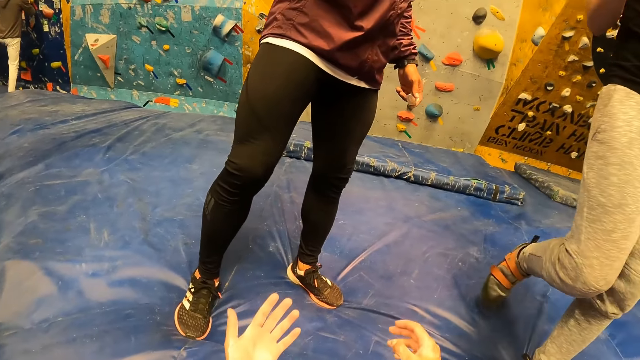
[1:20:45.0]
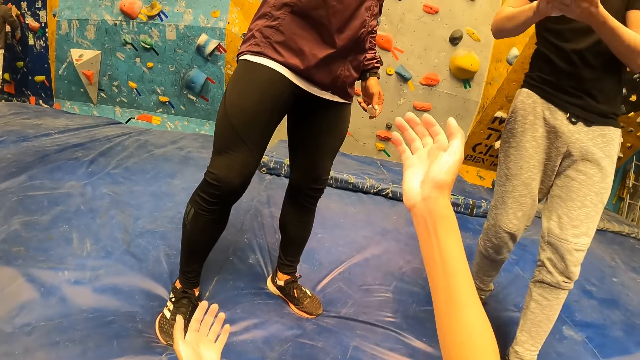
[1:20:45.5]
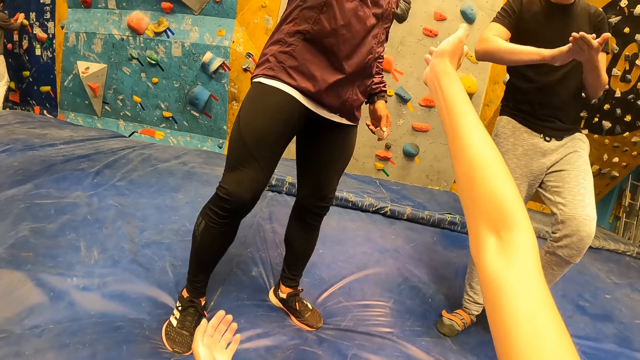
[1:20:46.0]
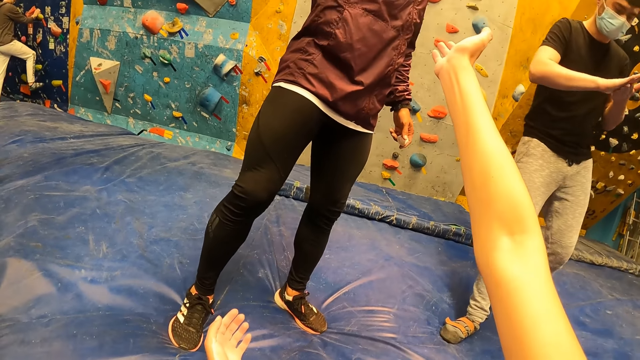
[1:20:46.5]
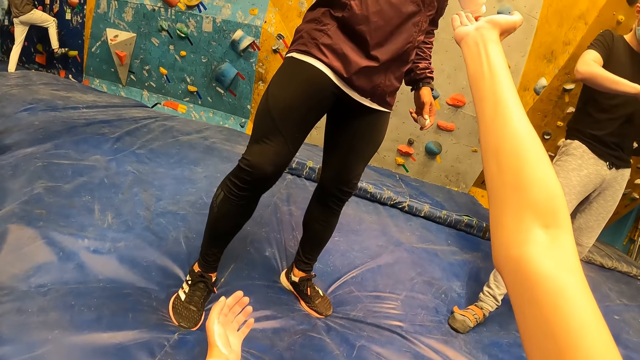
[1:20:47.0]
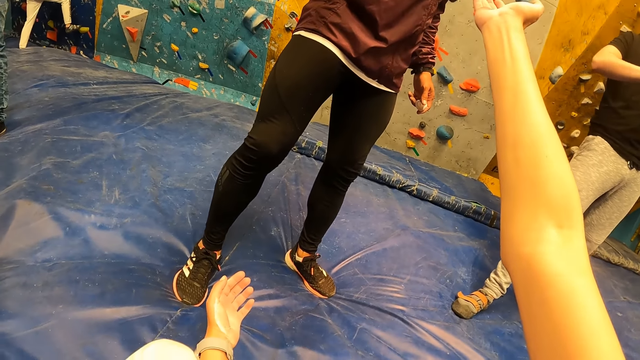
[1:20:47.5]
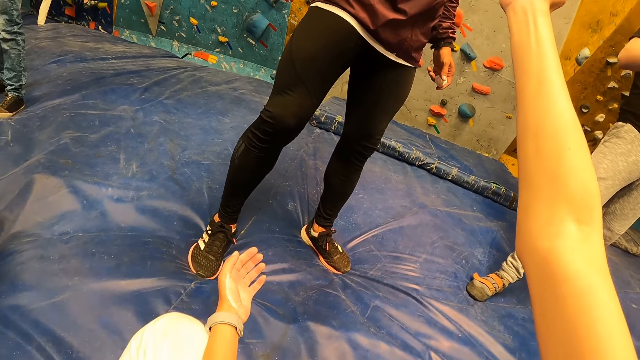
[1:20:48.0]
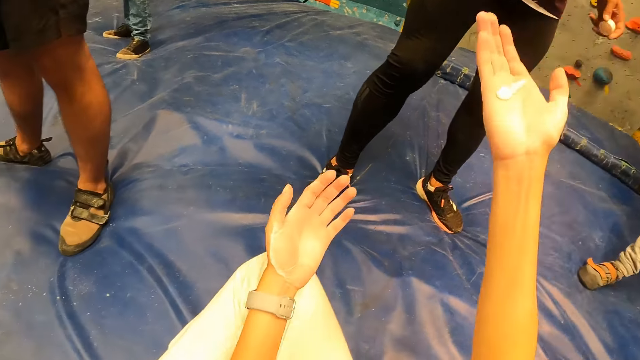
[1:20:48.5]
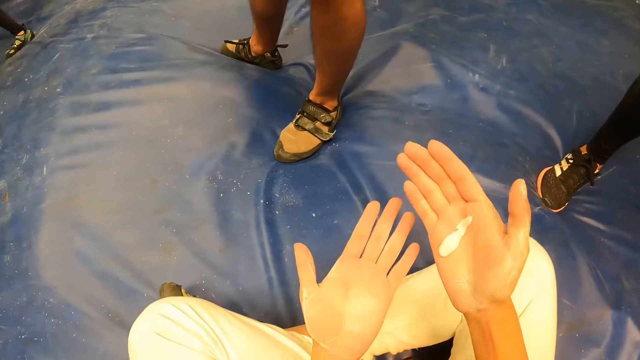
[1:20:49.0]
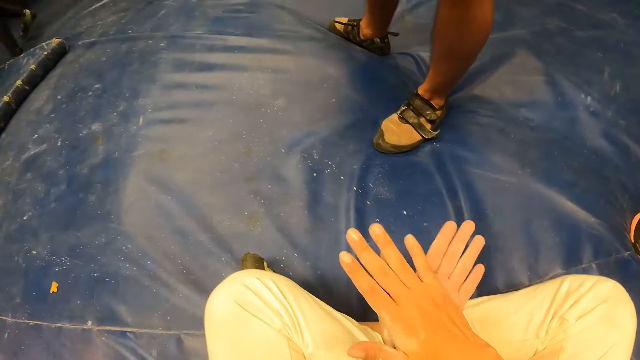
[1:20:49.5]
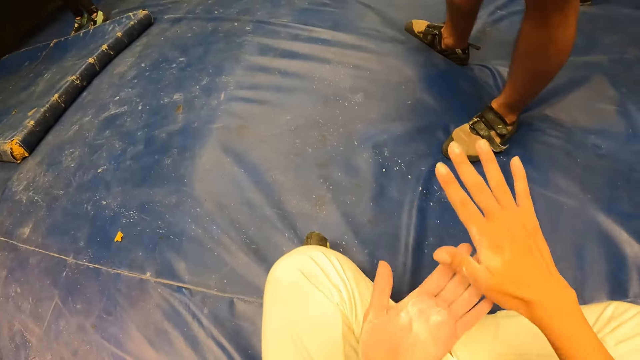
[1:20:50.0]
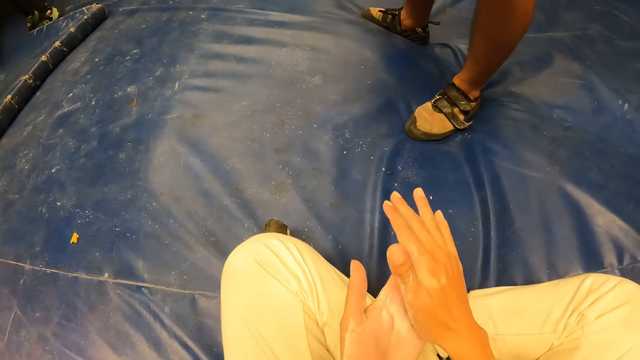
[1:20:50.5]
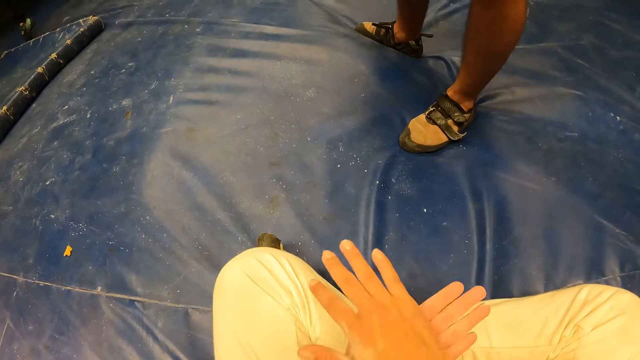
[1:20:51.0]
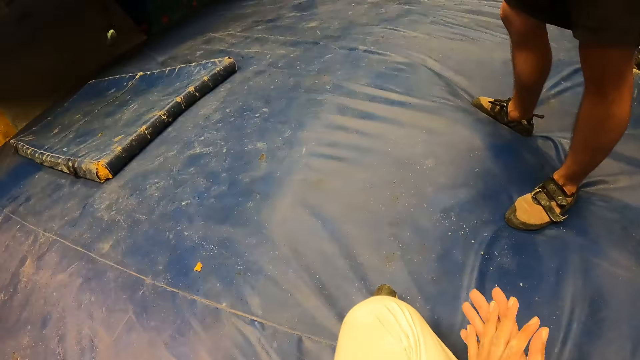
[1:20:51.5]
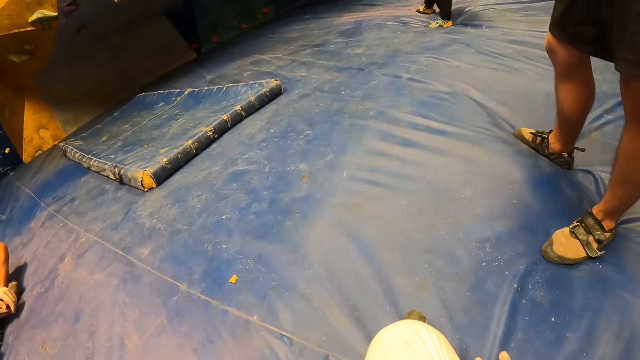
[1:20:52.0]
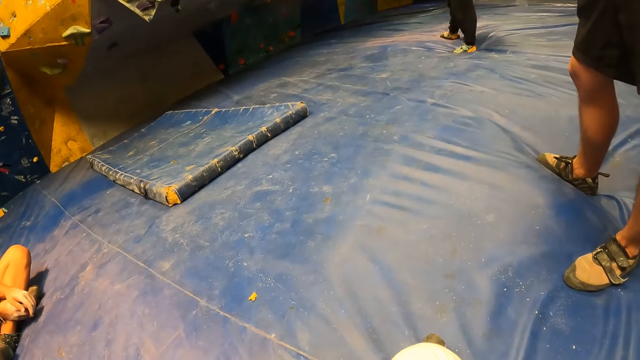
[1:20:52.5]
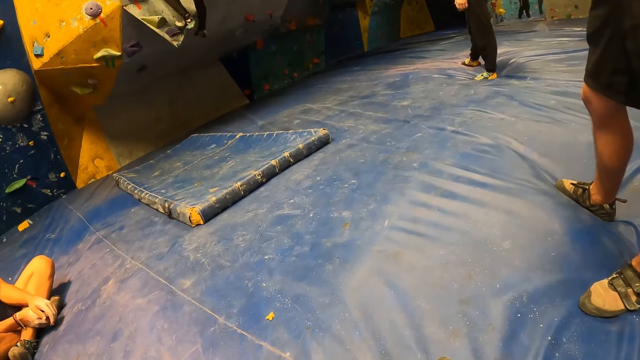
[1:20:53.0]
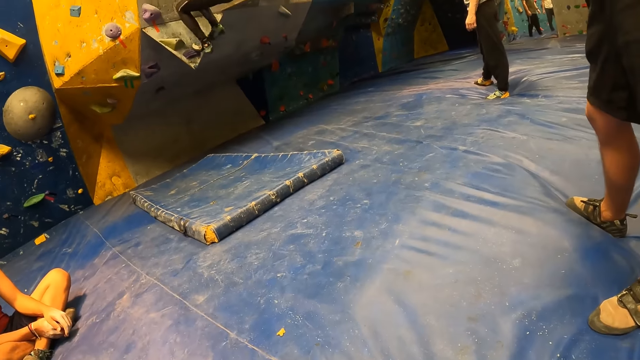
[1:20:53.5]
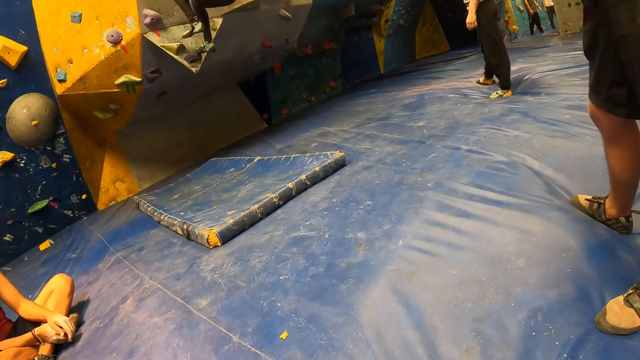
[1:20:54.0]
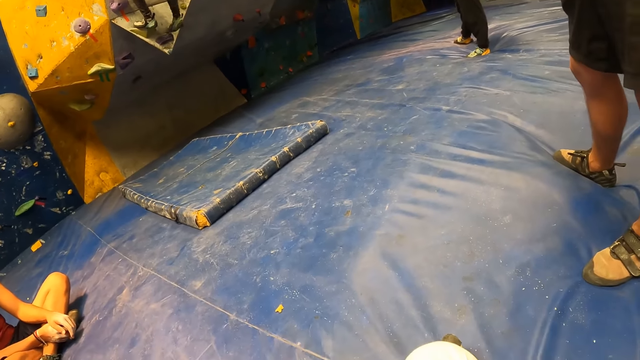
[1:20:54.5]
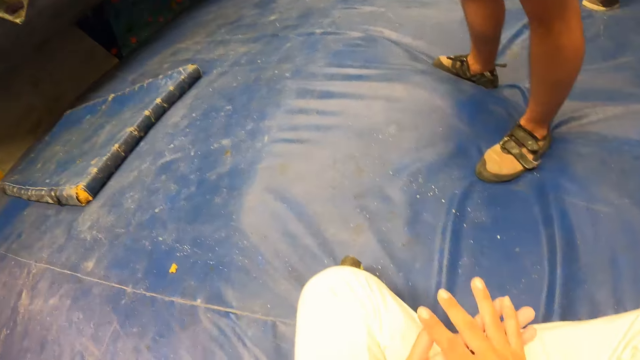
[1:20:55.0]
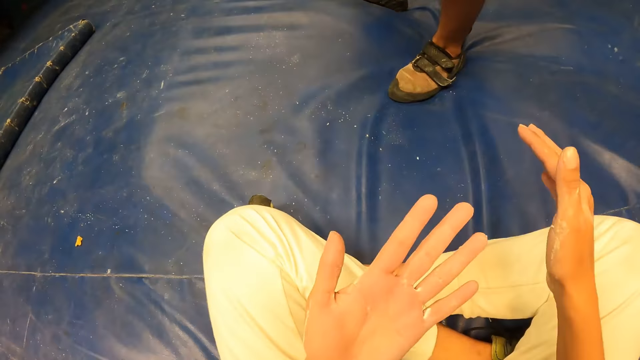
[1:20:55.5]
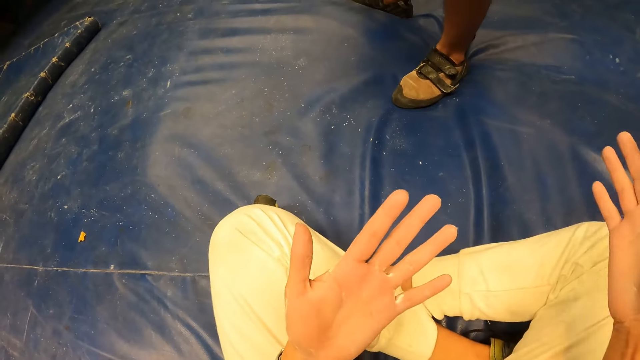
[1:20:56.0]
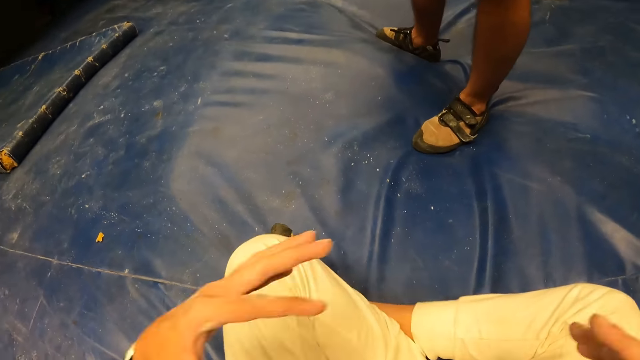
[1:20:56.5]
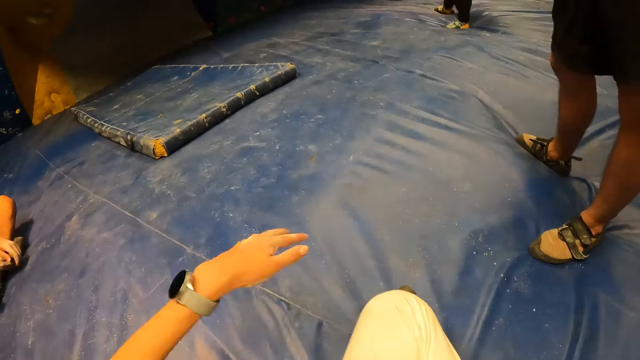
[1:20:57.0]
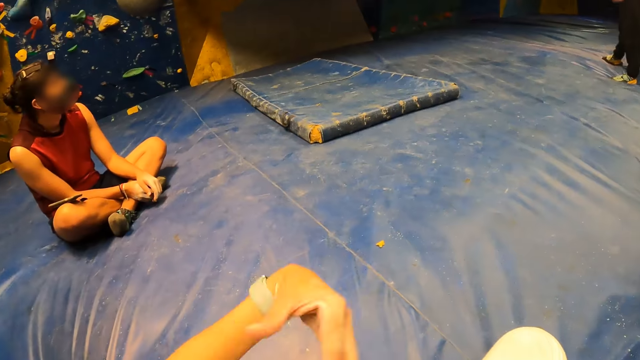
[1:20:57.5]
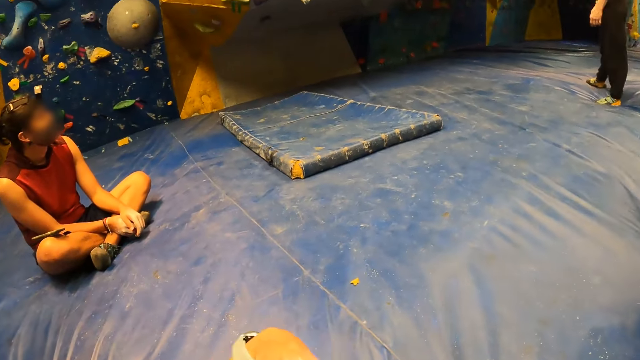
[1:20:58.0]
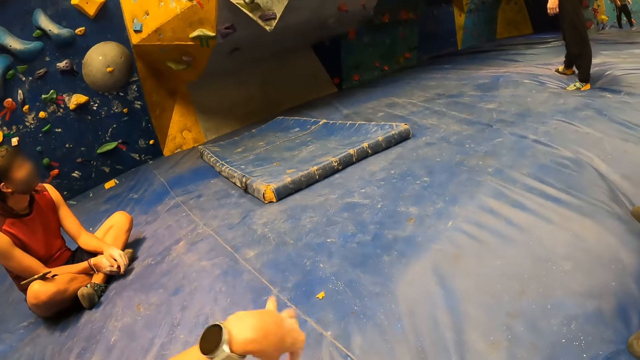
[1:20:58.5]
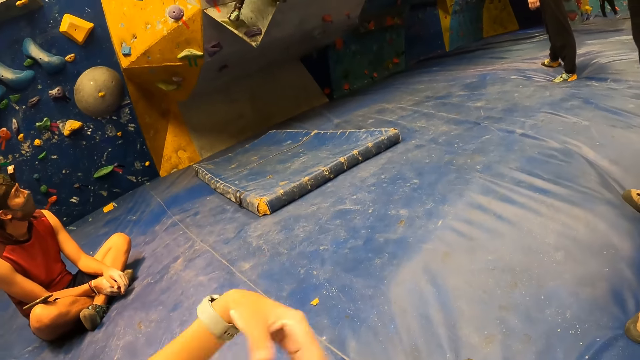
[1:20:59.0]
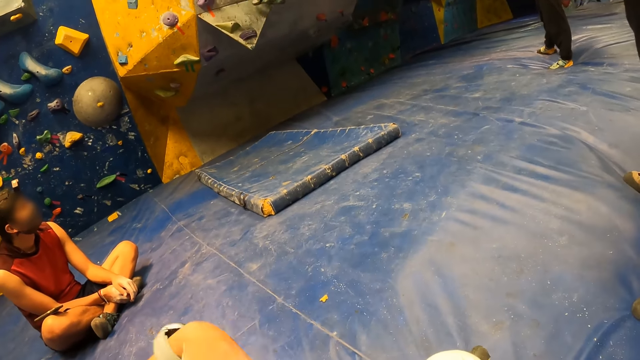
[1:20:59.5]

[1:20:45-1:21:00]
A man pours chalk powder from a bottle in his right hand on the camera wearer's right hand. The camera wearer rubs the chalk powder in both hands. He moves around the room and rubs the hands together. He shakes both his hands.

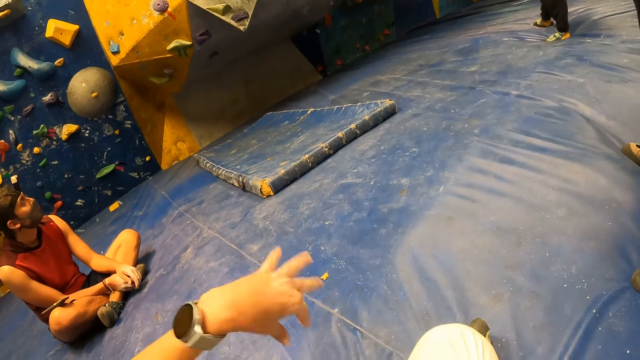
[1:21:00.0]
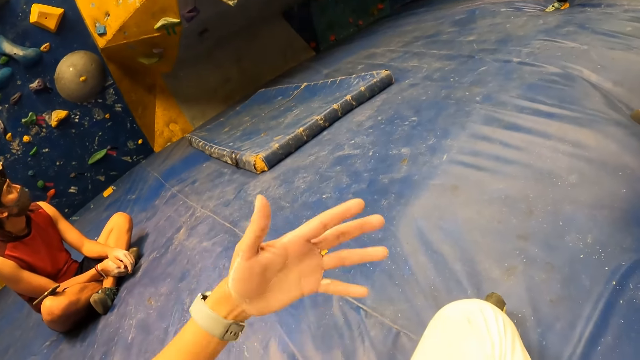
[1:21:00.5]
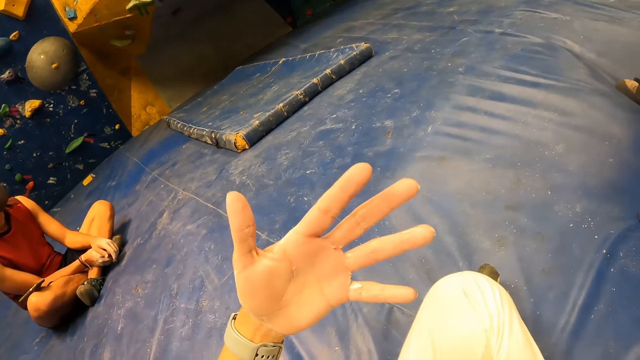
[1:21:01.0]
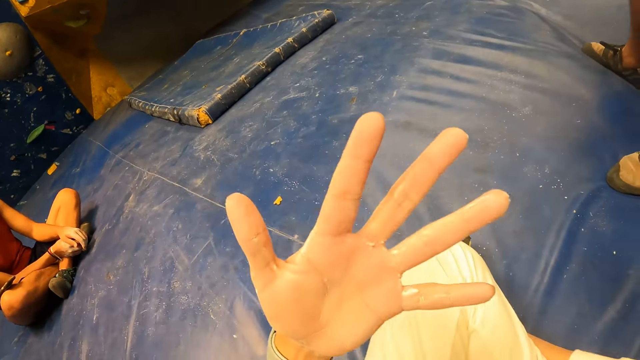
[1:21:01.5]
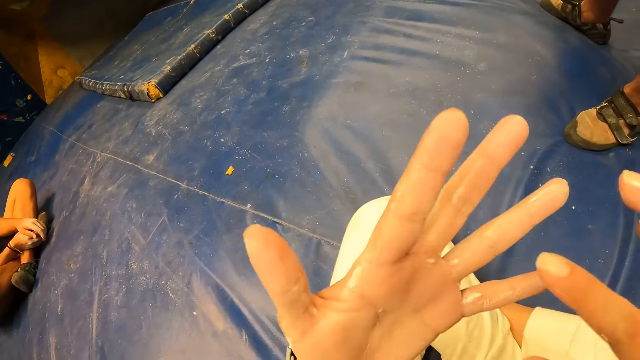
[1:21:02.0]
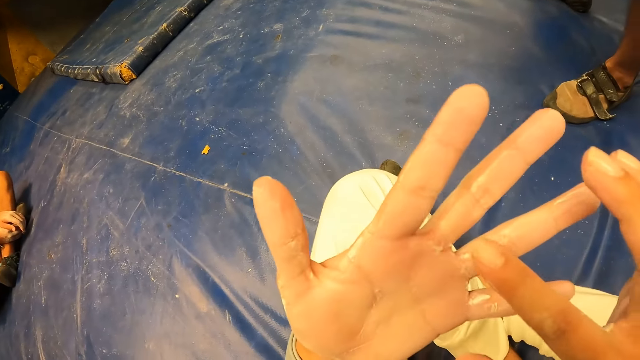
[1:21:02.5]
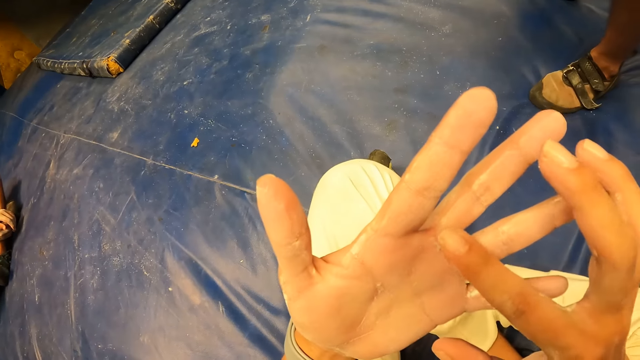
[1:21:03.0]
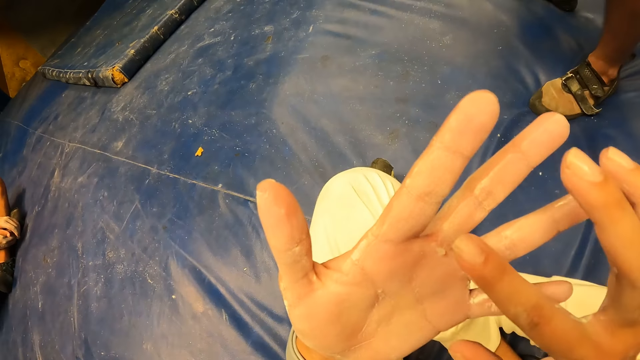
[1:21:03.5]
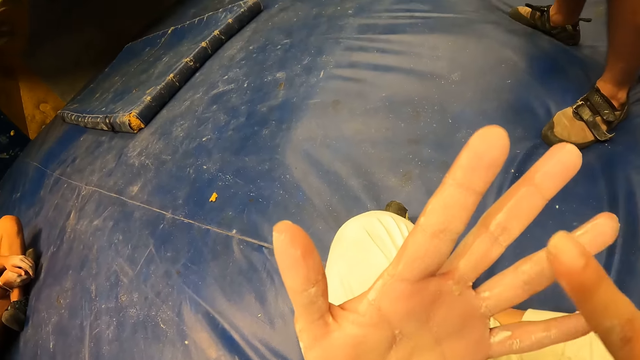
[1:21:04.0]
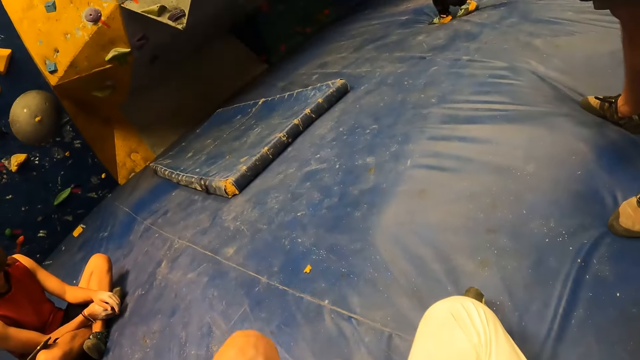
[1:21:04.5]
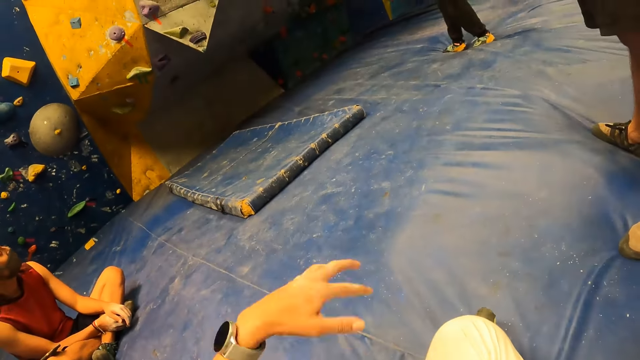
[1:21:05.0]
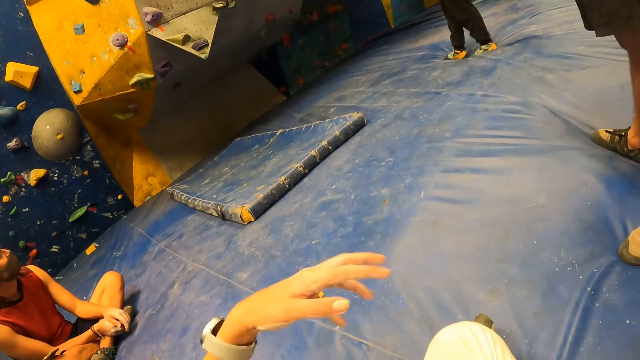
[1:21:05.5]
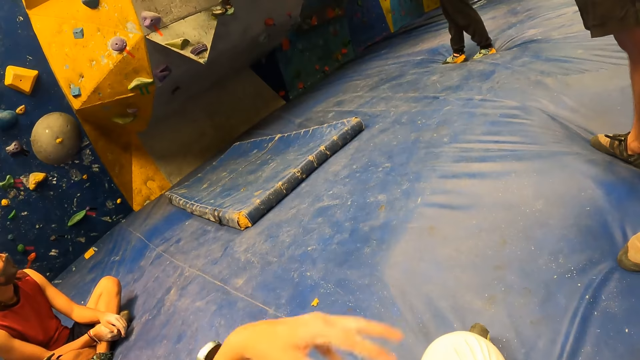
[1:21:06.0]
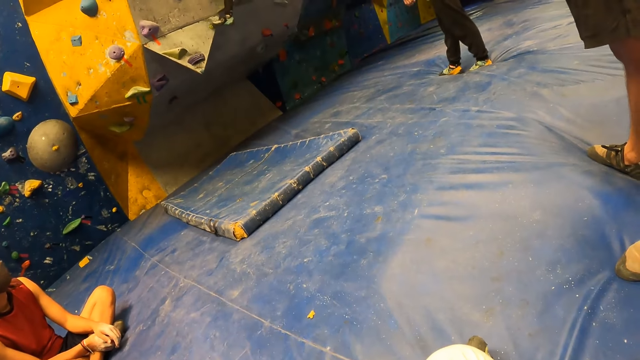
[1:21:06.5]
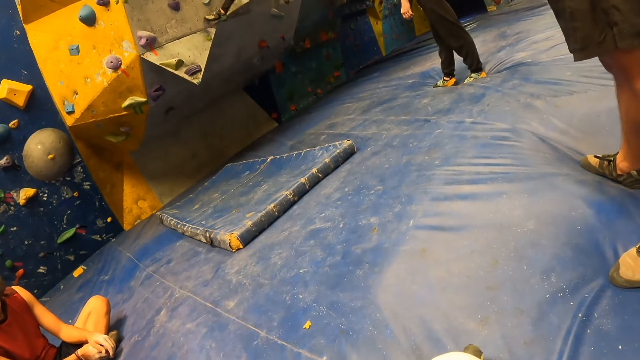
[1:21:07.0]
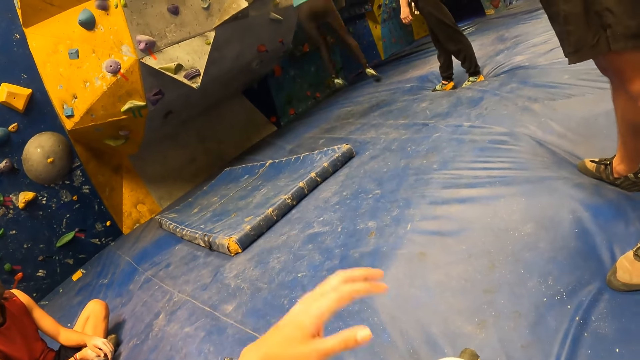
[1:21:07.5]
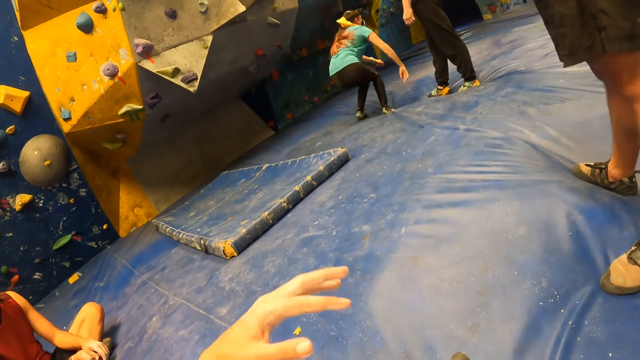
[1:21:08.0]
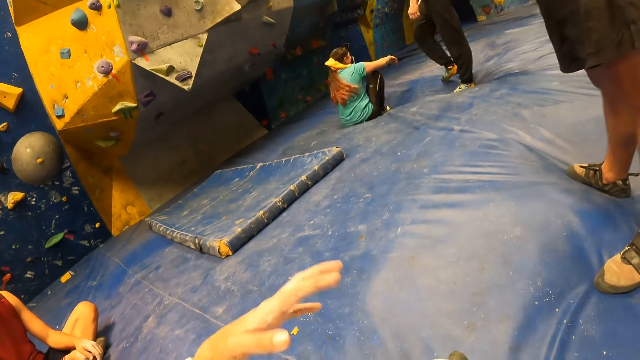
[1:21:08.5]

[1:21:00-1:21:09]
The camera wearer looks at the hand. He touches the palm of his left hand with his right hand. He shakes both his hands.
